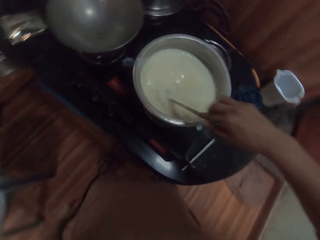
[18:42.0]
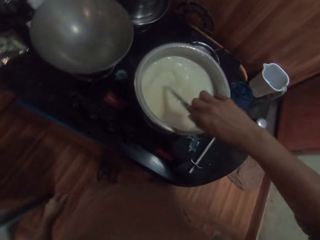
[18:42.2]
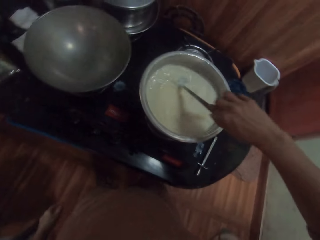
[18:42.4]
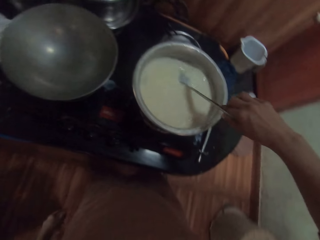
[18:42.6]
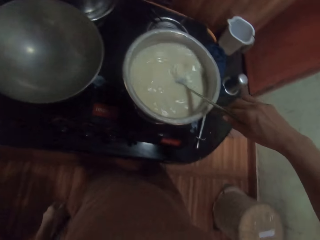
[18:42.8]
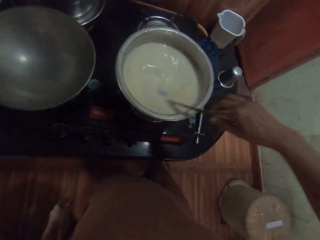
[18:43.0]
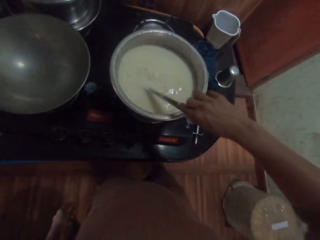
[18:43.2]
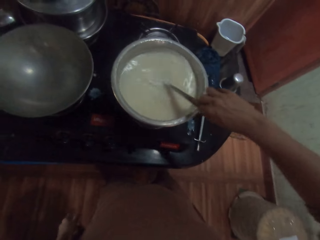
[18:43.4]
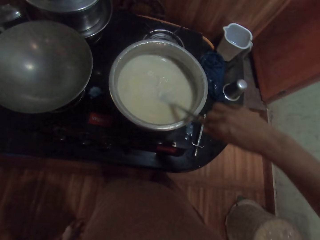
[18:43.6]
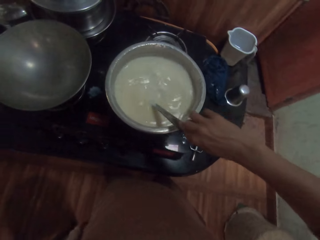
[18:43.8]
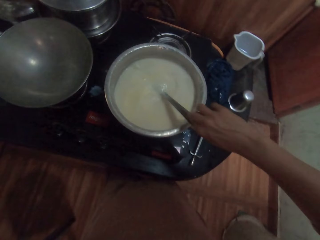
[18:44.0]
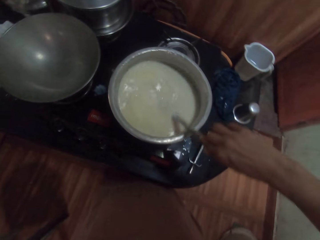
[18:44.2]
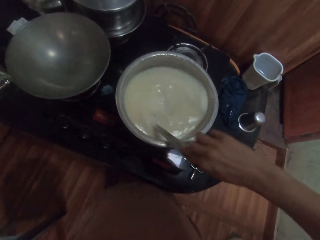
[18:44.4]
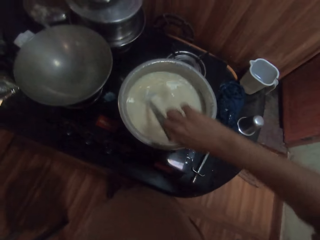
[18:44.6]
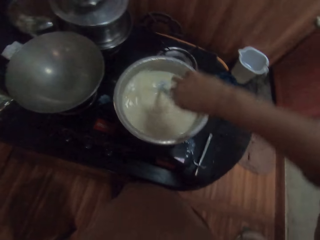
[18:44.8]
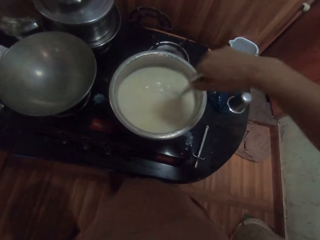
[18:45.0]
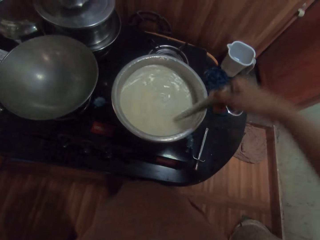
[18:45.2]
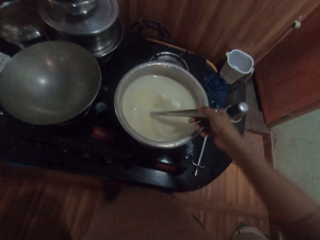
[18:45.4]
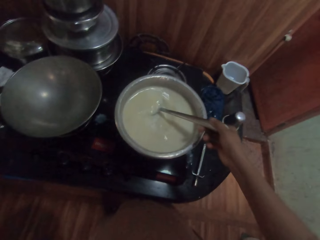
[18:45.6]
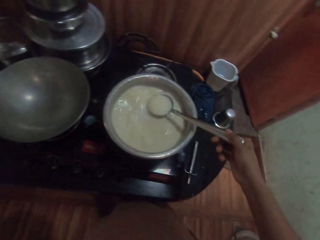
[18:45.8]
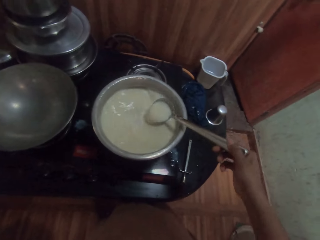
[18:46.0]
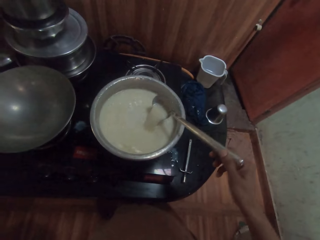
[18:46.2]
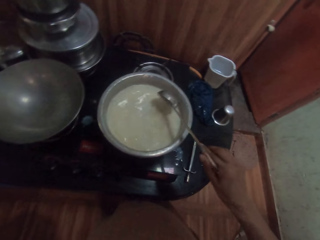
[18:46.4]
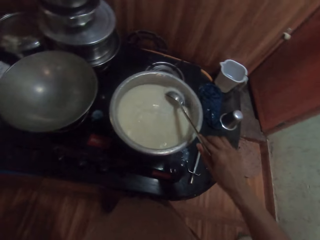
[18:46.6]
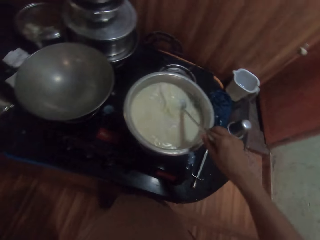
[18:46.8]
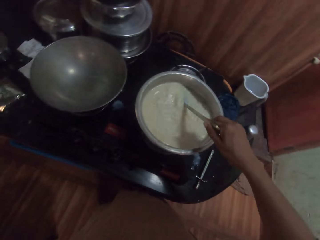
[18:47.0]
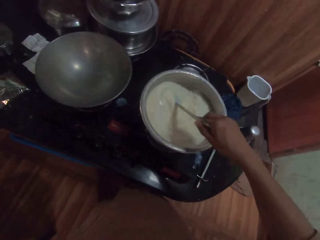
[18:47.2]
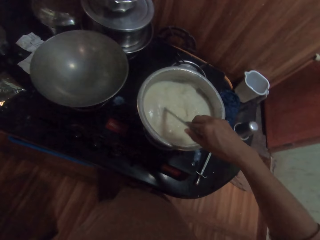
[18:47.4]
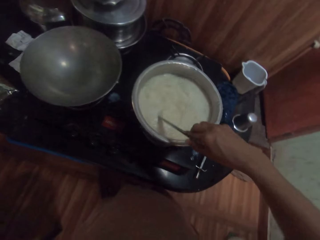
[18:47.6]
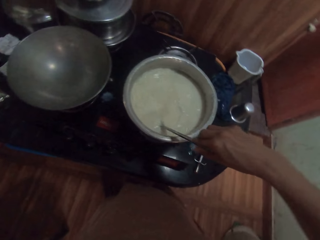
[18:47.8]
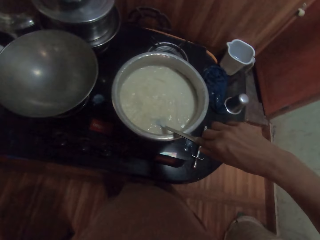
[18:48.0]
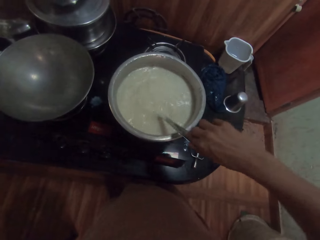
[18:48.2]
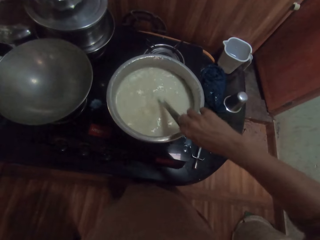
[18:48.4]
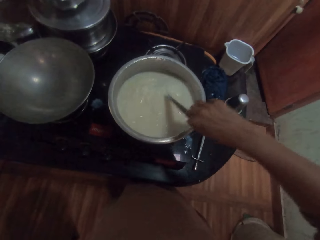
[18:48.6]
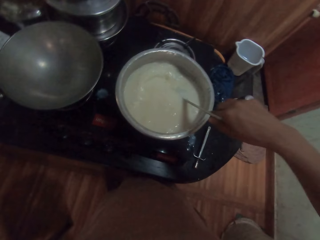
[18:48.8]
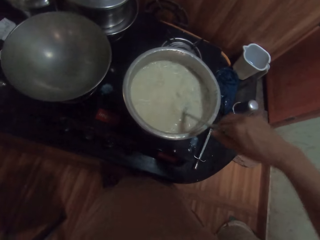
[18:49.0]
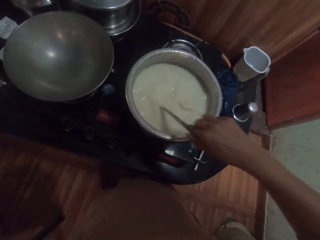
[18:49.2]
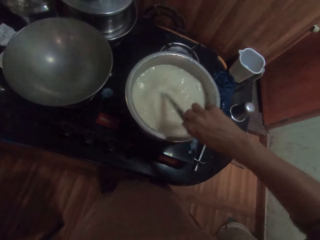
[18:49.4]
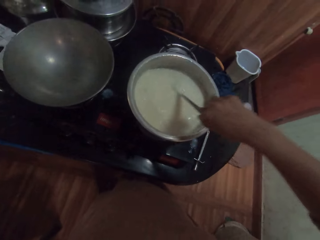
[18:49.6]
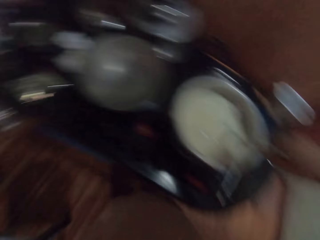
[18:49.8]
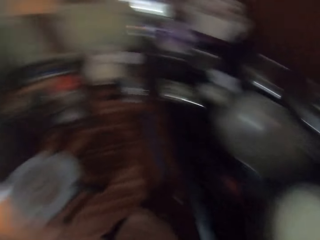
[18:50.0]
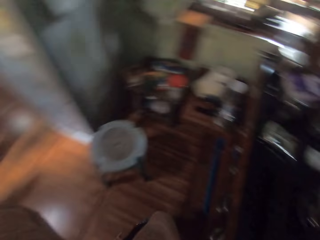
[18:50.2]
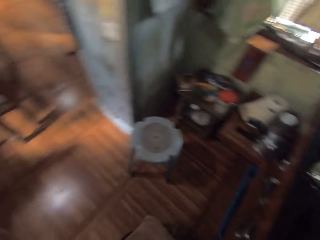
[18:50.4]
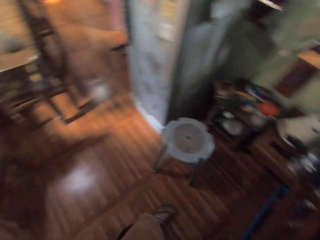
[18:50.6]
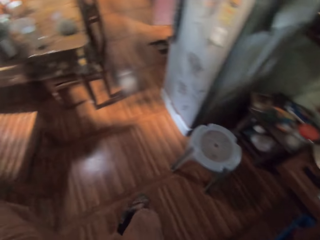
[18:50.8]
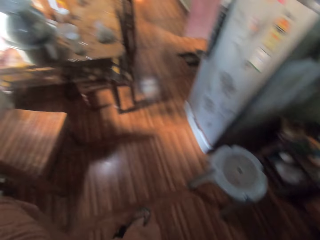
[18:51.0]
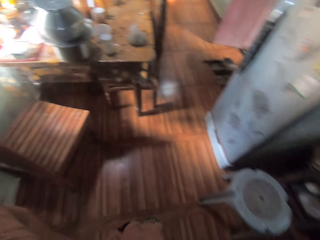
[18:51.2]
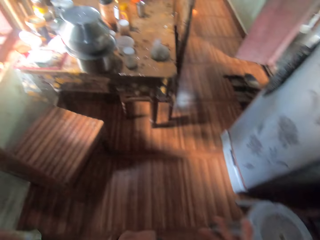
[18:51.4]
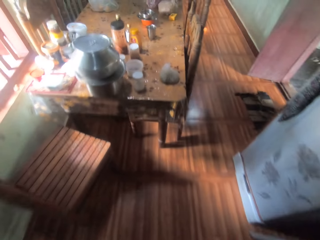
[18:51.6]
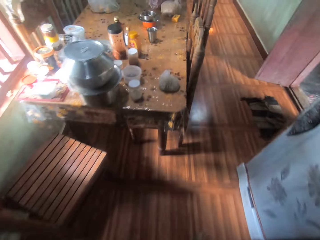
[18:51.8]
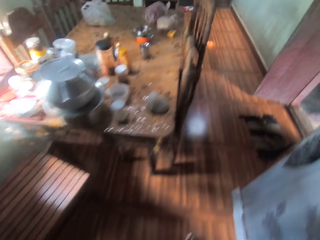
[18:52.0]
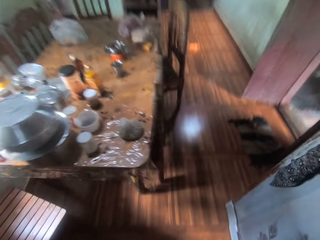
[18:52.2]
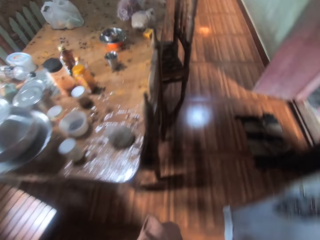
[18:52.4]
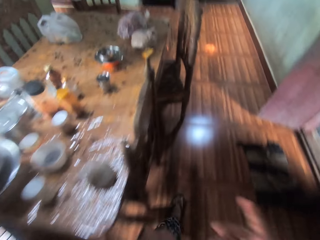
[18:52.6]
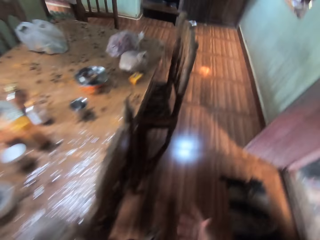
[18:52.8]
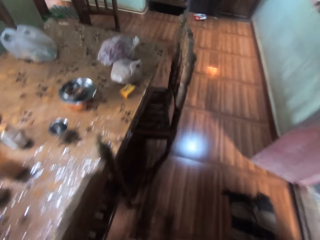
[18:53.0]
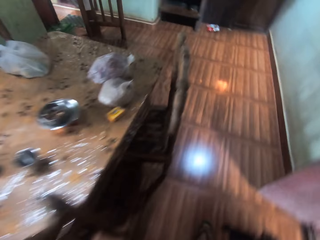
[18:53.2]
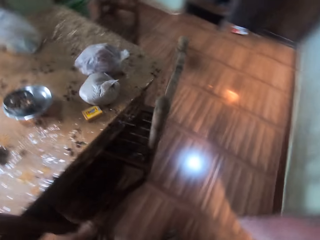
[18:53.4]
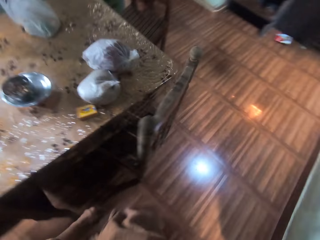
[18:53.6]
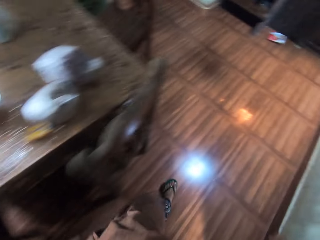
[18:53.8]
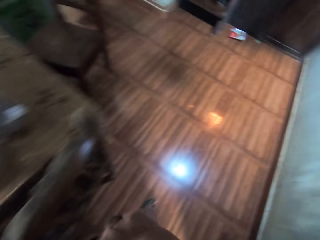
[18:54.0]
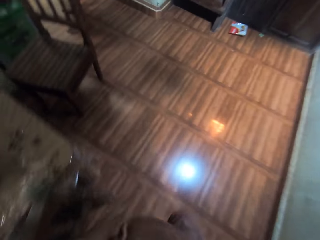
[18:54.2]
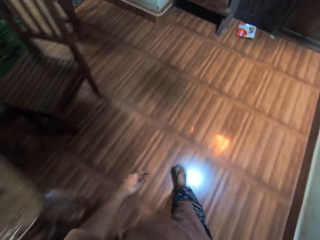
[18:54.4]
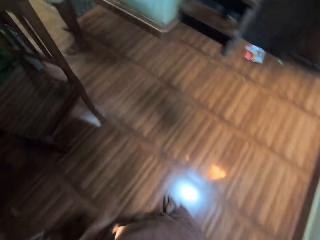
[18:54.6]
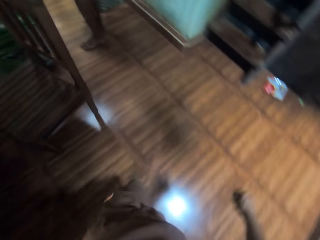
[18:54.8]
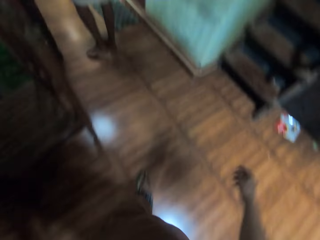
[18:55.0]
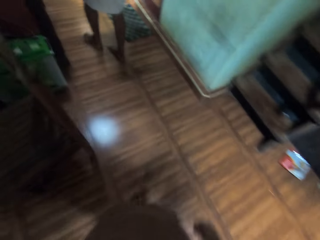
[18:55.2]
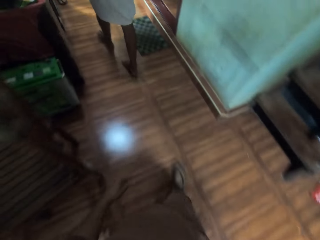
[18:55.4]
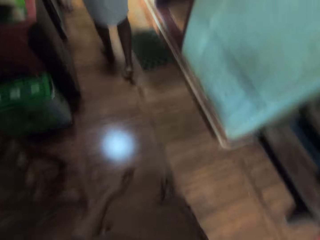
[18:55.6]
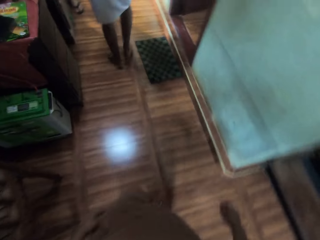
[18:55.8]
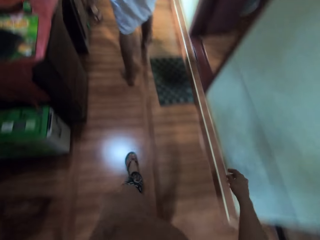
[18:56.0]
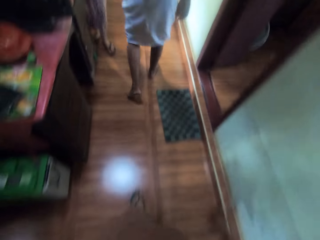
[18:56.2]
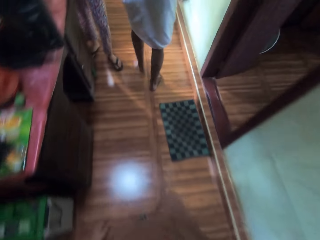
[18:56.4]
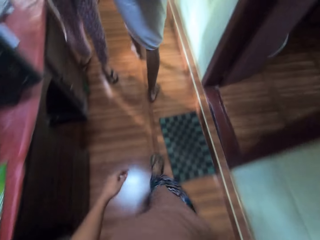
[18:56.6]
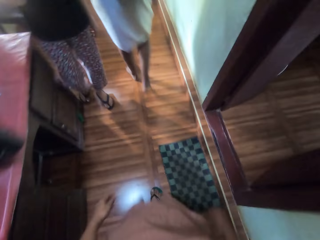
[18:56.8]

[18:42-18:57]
The camera wearer walks towards a room in the apartment. The man walks around the apartment.

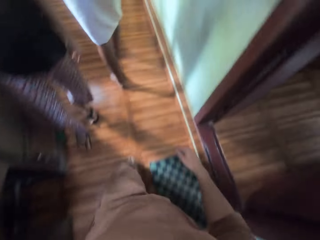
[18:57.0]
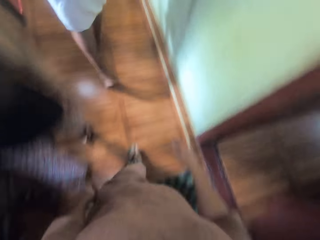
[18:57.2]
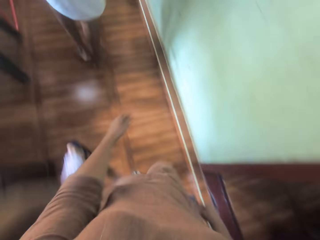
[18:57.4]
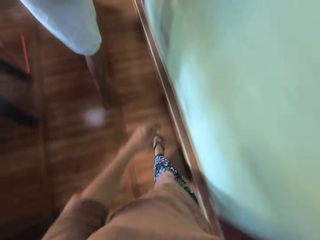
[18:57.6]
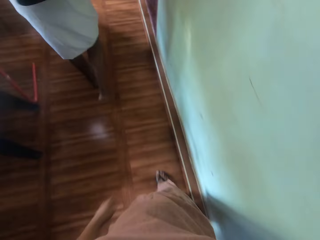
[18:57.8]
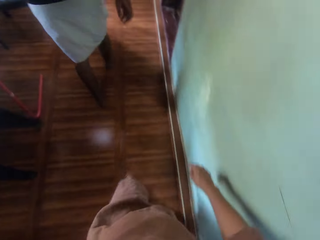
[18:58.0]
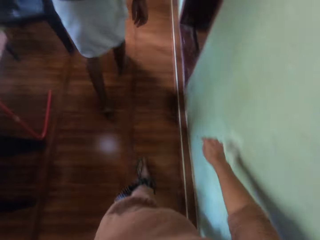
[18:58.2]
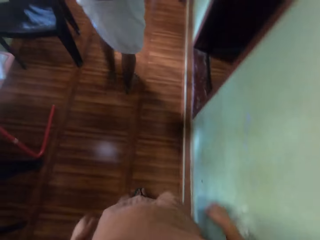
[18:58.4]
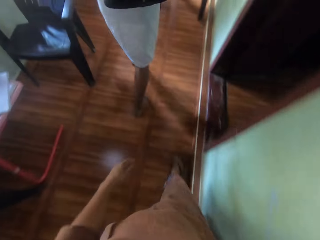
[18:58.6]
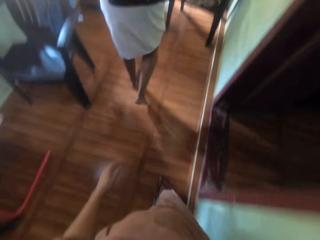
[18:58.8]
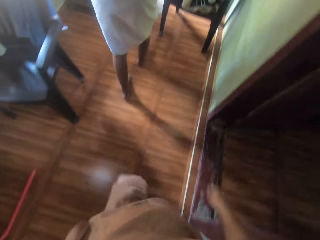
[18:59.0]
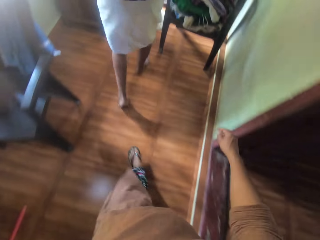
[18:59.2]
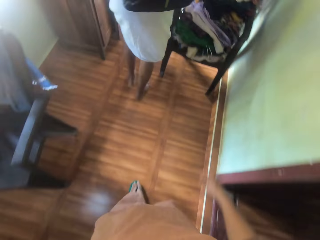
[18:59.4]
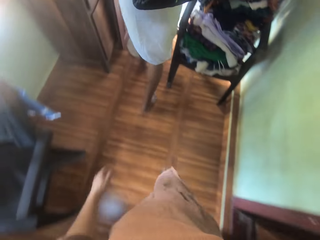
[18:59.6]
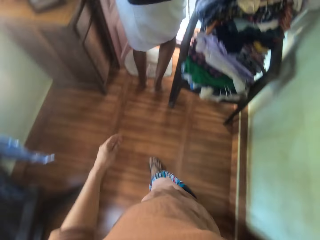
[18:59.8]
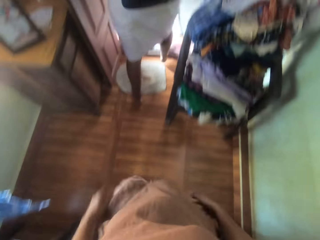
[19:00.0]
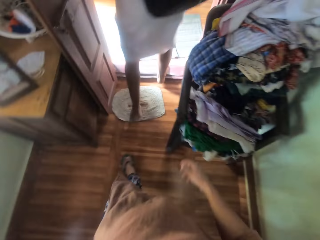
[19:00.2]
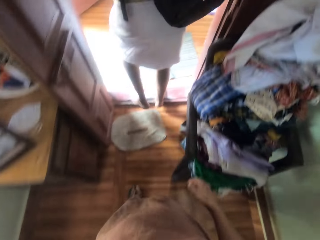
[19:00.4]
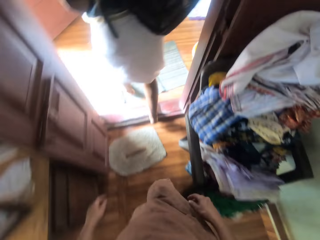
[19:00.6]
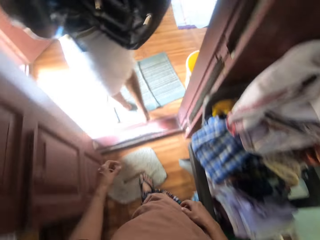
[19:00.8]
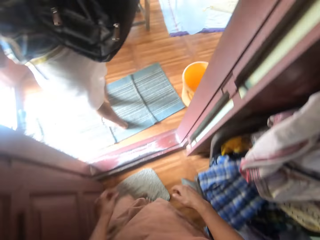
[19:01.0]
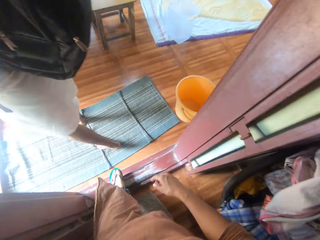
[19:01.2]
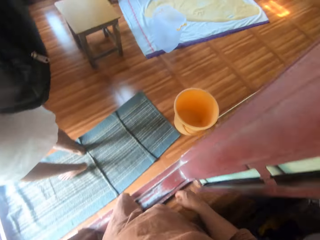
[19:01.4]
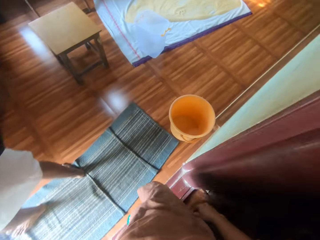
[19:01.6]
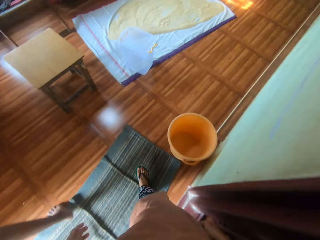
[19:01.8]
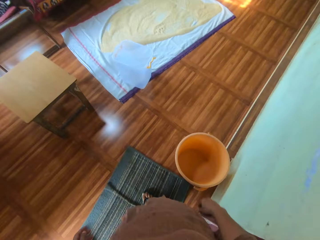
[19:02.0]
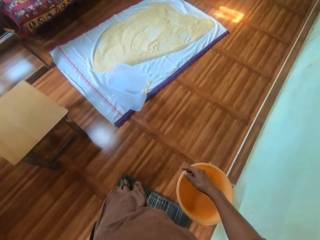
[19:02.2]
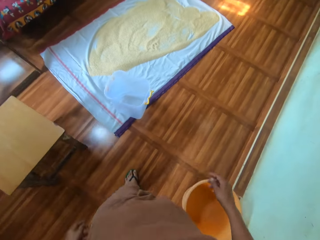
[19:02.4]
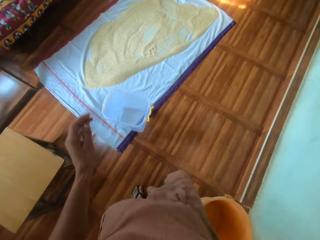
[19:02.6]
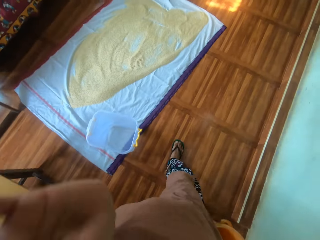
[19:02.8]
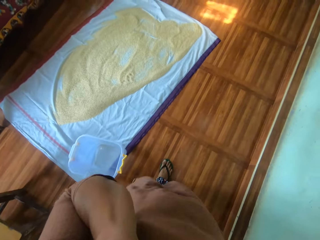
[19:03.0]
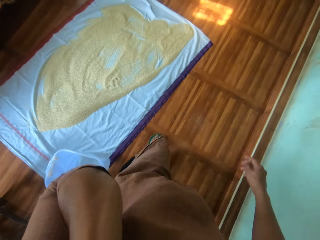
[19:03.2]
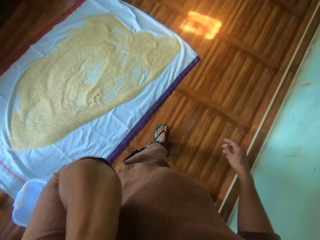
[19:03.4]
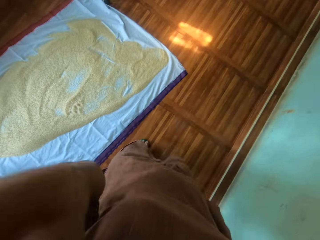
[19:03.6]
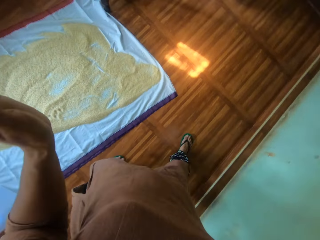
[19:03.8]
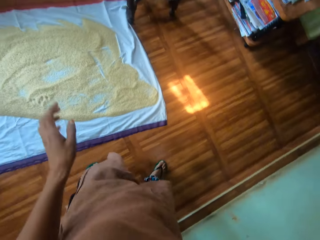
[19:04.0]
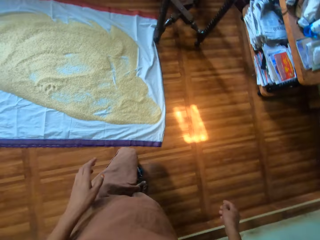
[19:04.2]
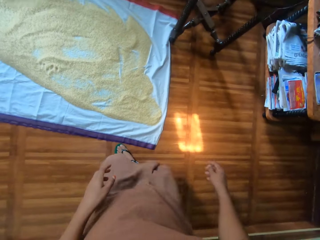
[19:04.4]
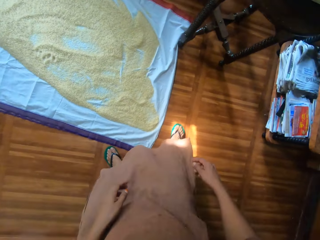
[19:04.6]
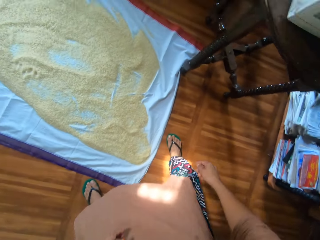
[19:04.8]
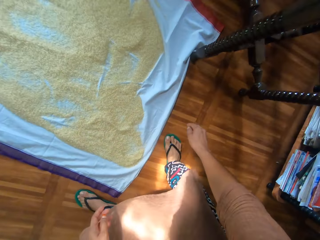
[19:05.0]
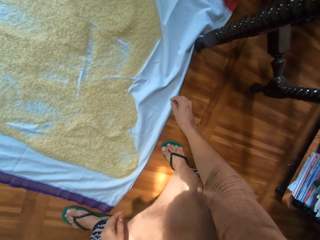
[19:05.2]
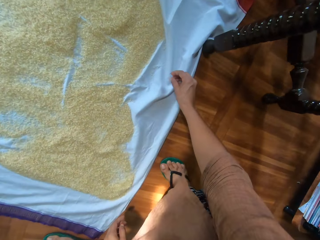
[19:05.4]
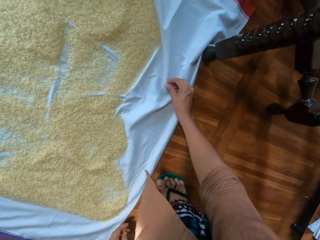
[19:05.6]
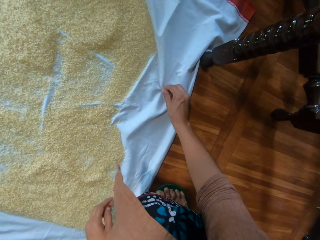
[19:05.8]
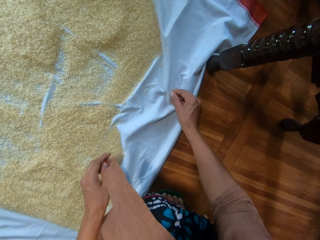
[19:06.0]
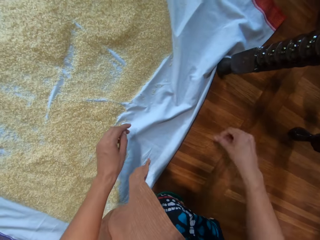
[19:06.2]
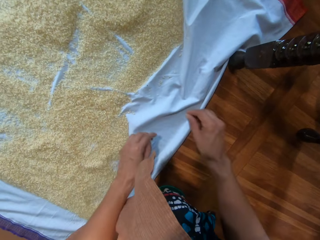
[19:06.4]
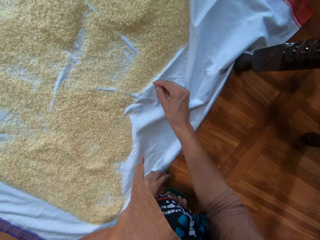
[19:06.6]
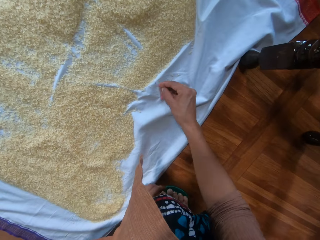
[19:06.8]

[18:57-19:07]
The camera wearer touches her face with her left hand. She removes some dirt from some rice on a cloth on the floor with her right hand.
